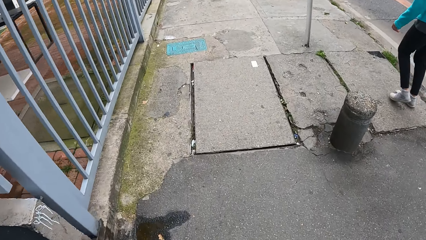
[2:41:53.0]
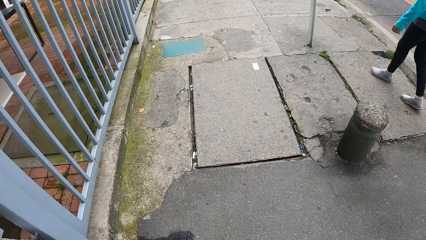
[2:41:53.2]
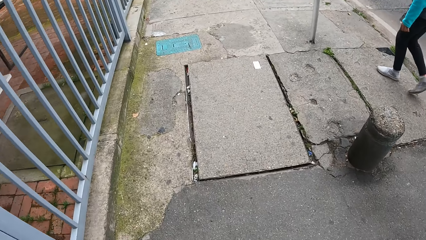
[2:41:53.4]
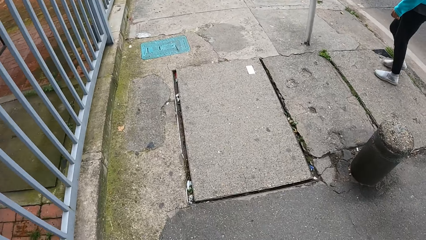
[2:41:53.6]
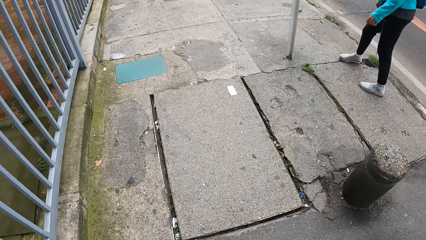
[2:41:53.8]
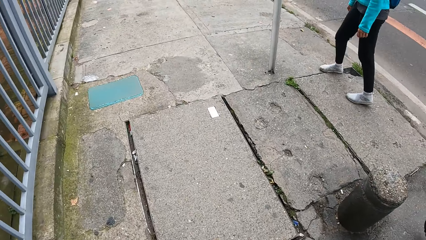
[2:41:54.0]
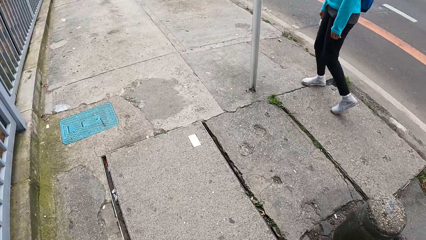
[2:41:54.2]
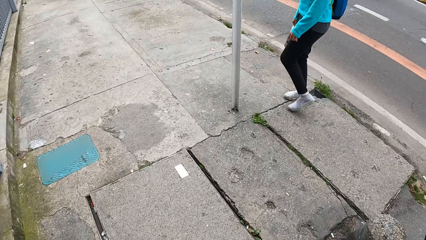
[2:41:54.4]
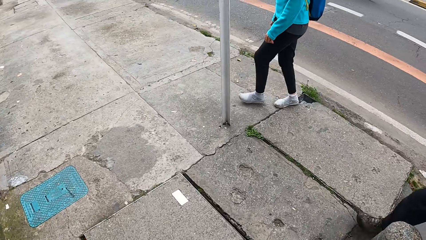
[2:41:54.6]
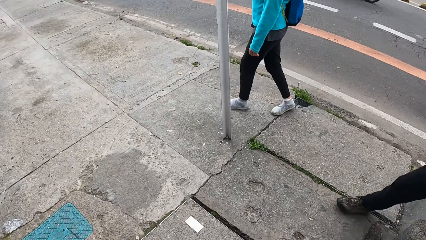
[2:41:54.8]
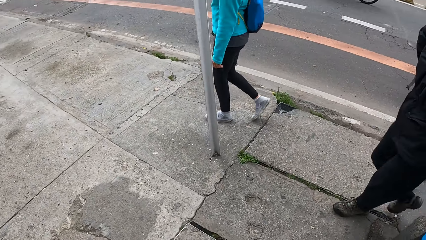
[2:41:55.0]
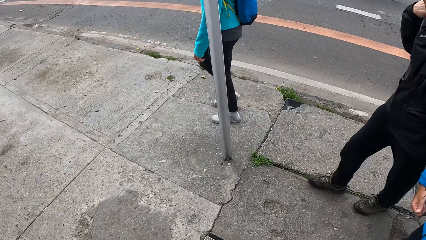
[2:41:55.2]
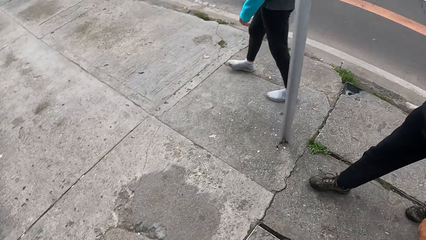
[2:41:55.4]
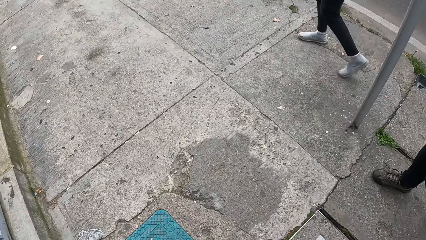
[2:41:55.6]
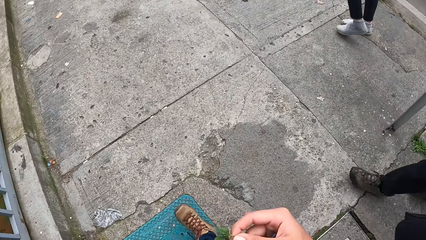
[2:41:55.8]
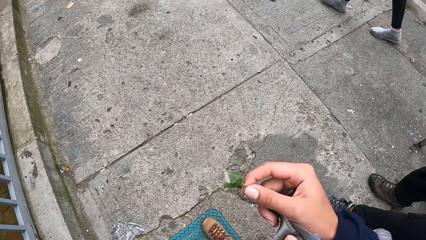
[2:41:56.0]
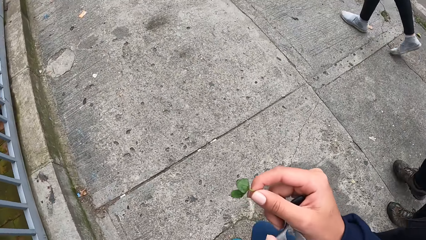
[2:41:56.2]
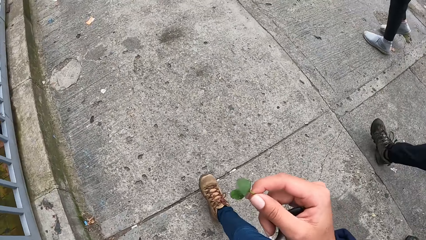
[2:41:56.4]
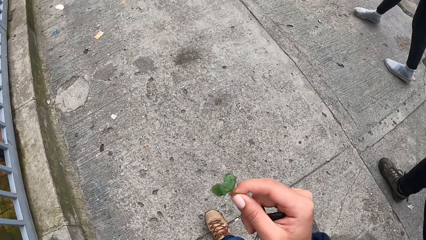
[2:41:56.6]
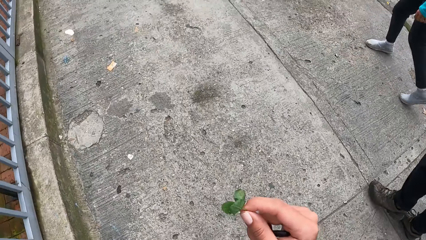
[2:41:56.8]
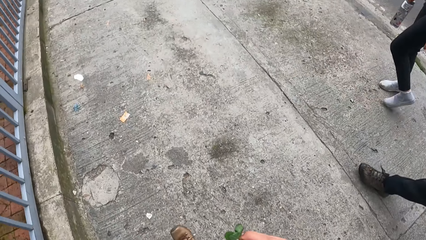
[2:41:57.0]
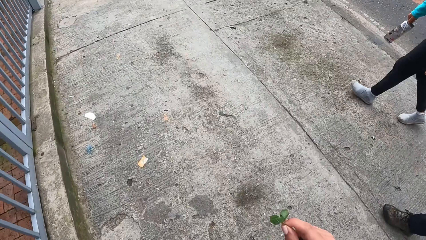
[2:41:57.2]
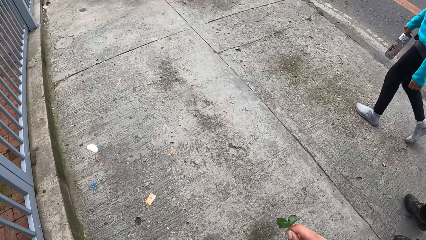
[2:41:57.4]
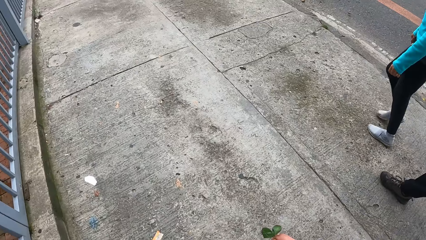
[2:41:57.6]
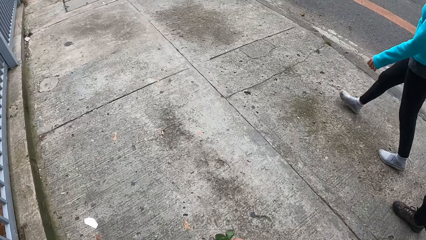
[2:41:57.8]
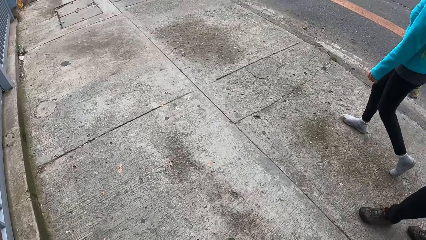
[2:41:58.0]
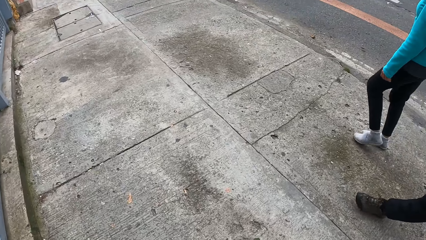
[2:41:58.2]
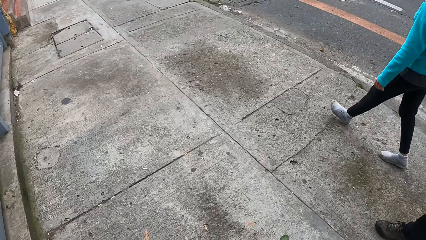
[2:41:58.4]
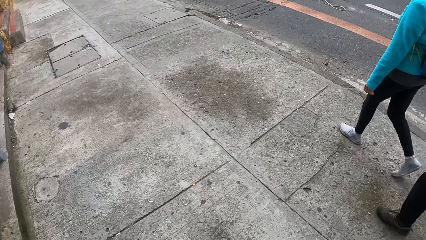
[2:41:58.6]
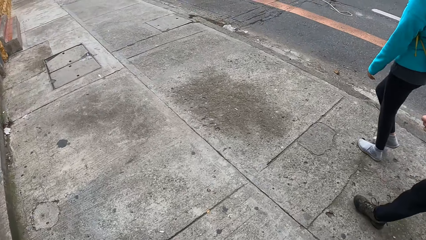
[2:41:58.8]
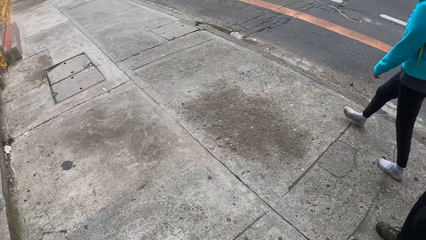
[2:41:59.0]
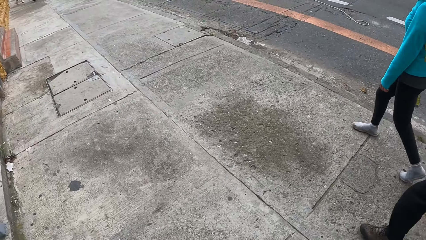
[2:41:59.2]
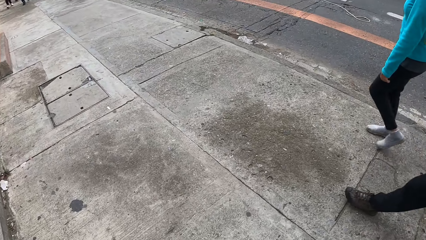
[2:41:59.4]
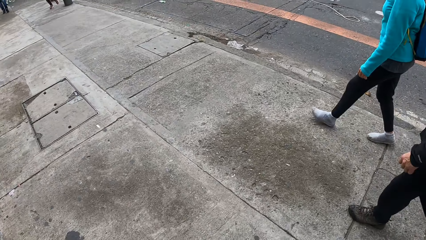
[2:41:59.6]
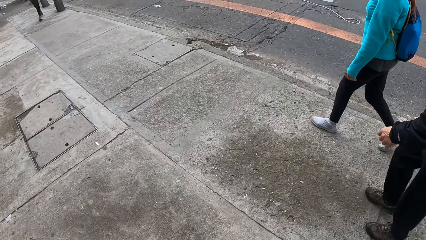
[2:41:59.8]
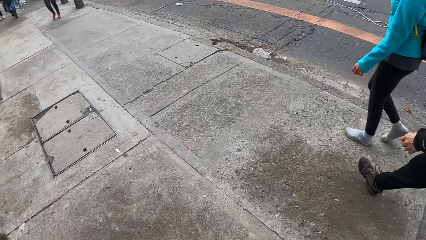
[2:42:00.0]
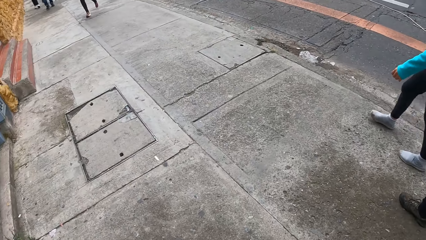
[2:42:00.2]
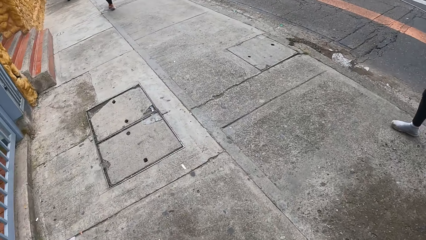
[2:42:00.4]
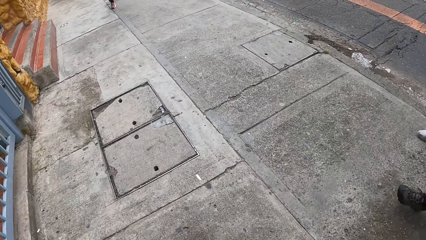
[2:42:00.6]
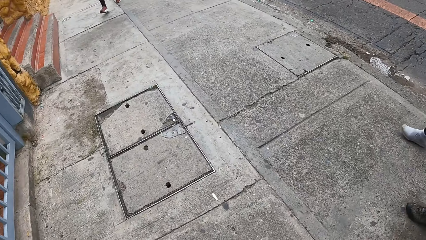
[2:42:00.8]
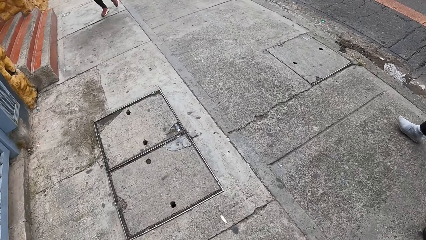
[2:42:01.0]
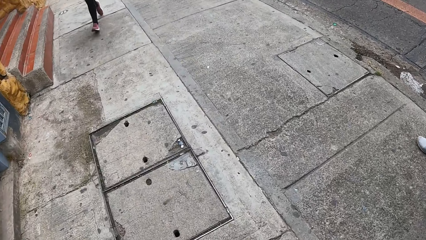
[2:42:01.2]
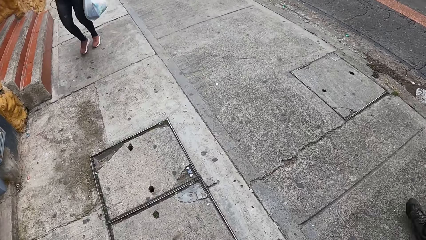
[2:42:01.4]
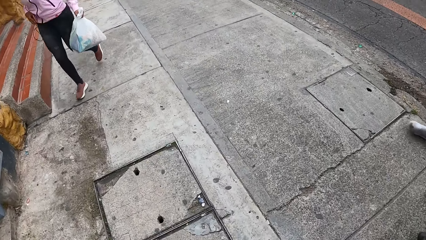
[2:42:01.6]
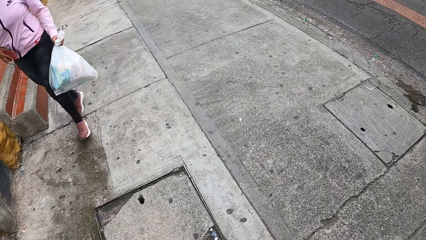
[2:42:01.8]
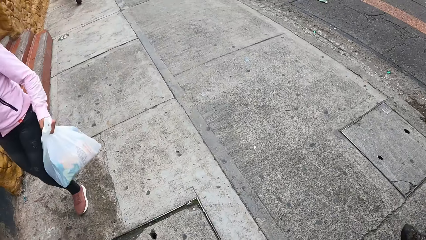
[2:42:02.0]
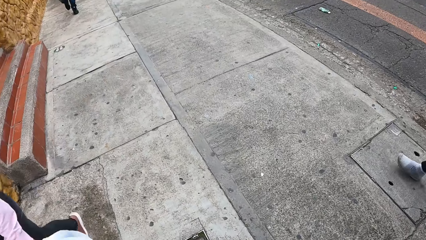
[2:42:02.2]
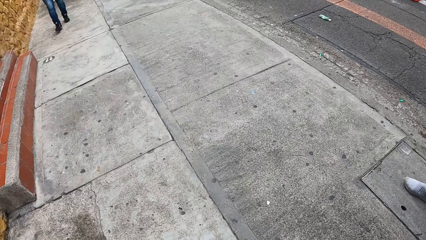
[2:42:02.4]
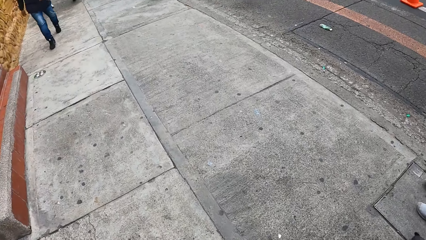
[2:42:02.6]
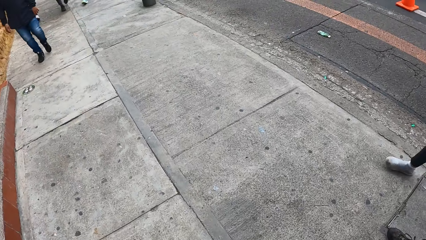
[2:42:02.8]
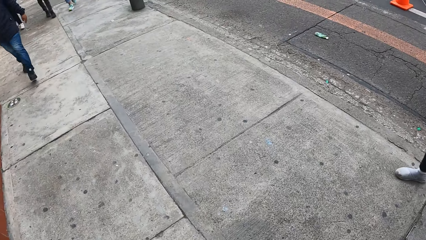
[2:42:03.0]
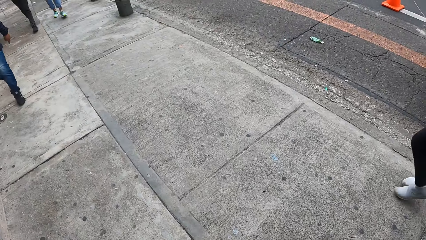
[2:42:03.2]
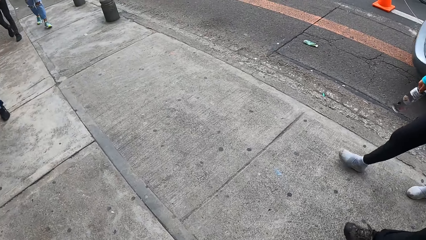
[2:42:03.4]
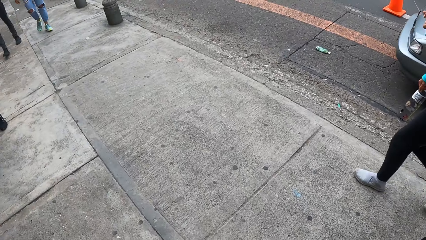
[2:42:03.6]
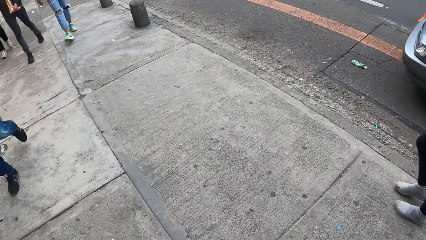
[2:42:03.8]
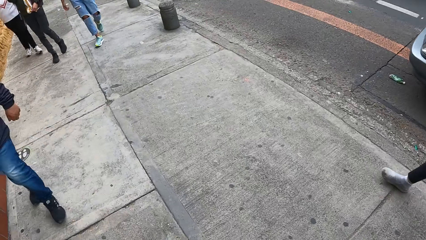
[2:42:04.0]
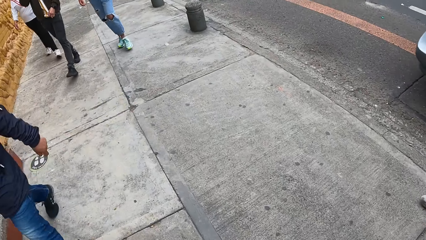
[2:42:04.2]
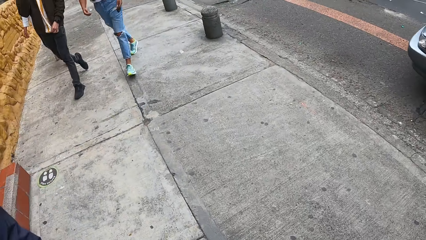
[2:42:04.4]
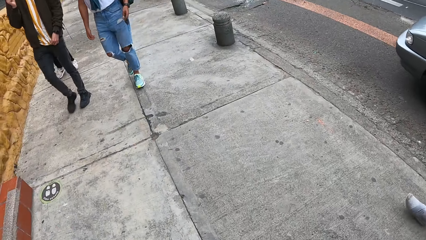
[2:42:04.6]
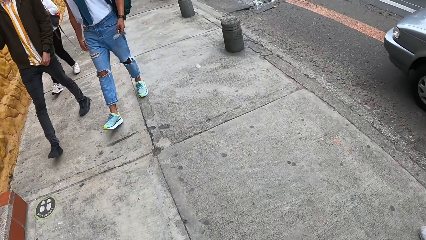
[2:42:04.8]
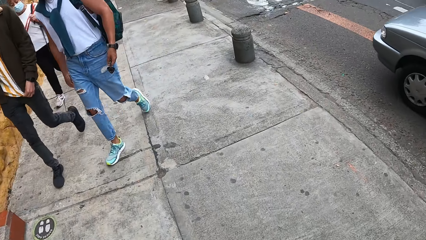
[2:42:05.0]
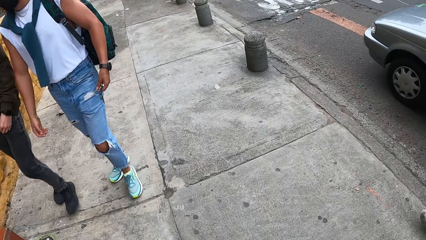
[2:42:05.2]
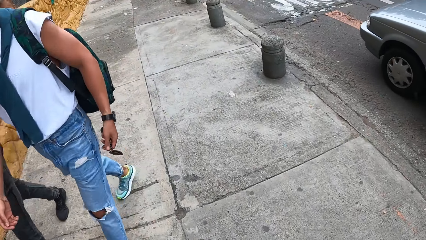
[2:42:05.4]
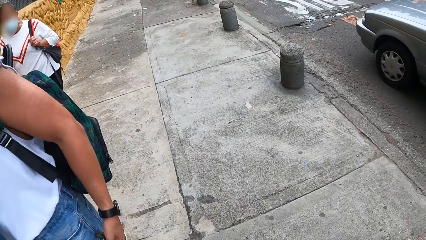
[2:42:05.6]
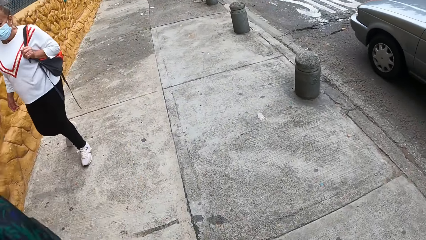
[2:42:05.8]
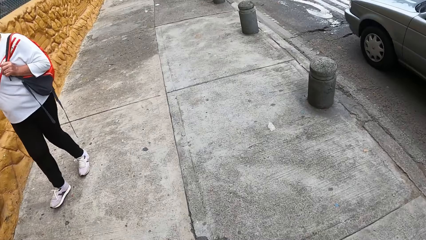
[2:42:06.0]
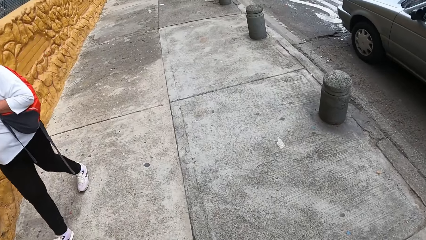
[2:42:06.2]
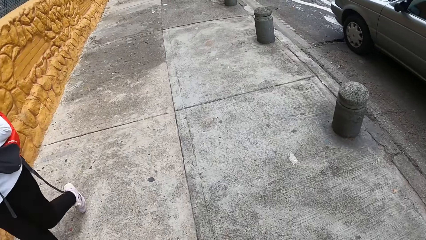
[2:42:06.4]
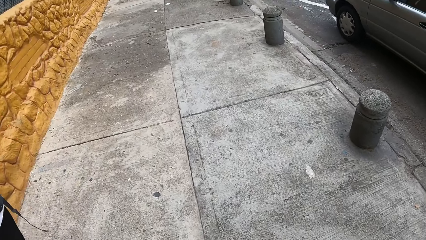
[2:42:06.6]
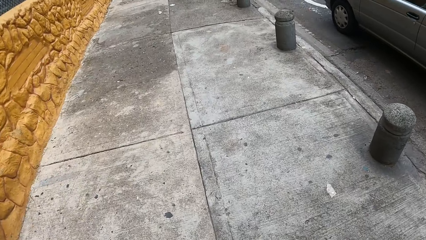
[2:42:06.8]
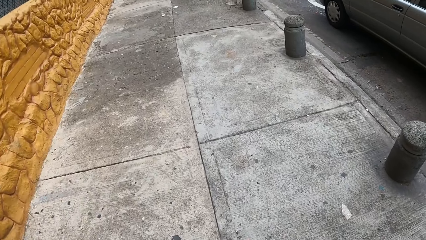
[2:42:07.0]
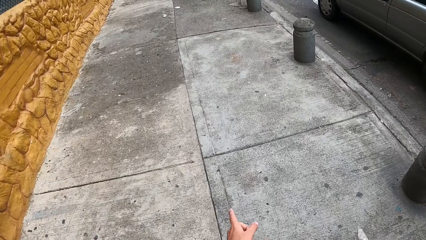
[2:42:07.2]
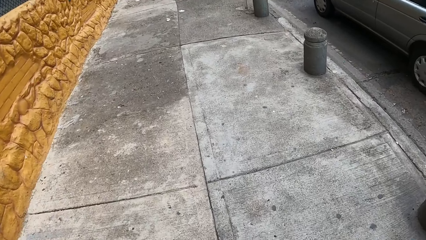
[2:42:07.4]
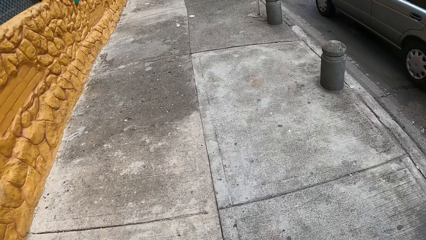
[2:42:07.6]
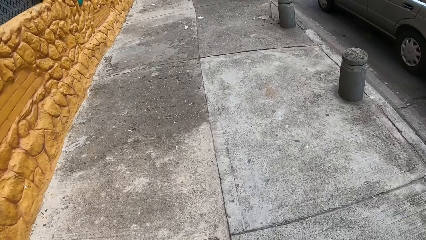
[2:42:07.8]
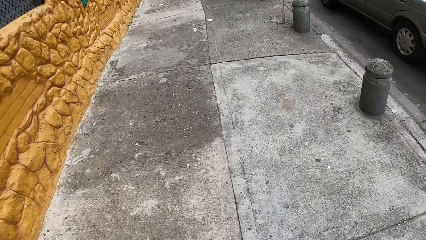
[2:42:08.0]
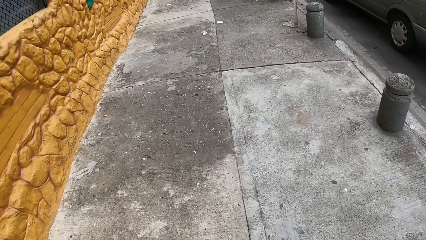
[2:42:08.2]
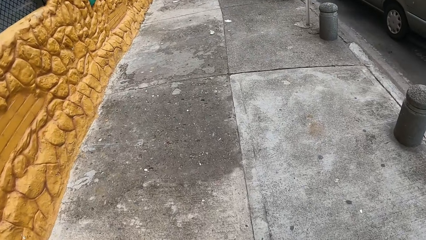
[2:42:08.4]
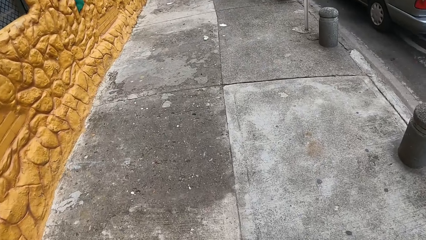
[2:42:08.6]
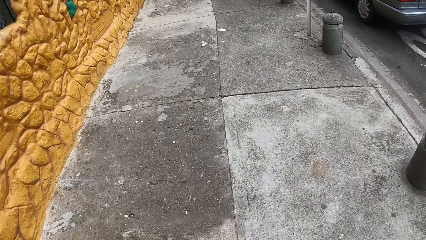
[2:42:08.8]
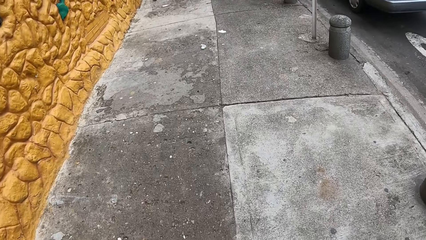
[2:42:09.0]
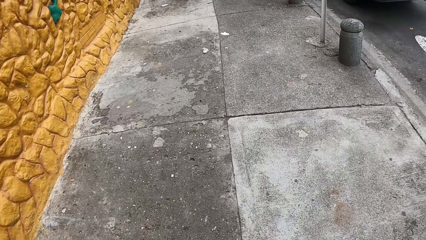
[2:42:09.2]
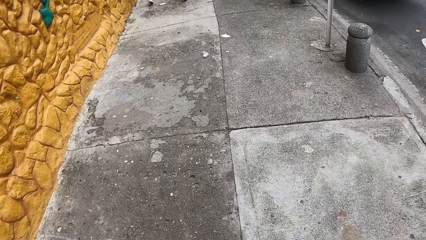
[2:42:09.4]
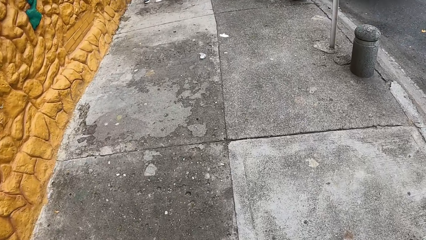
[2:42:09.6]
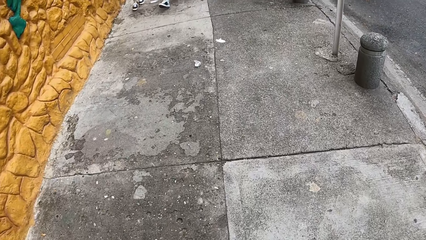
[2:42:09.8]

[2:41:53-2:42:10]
The camera wearer holds the leaf. They walk around.
